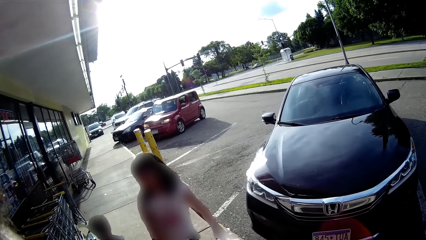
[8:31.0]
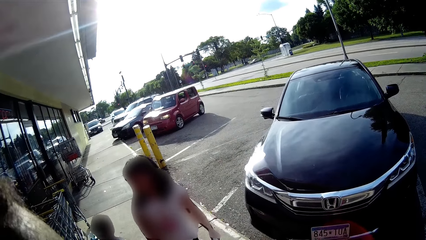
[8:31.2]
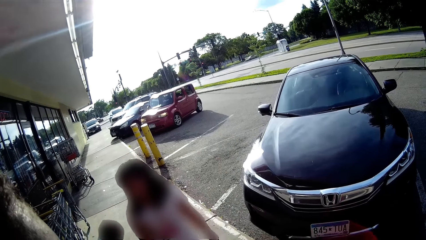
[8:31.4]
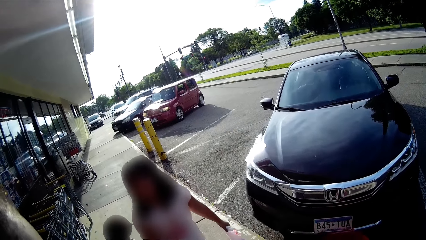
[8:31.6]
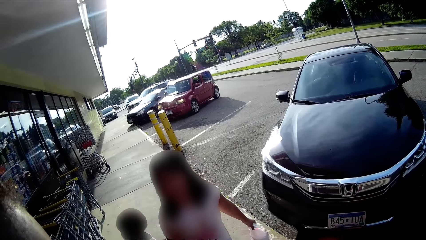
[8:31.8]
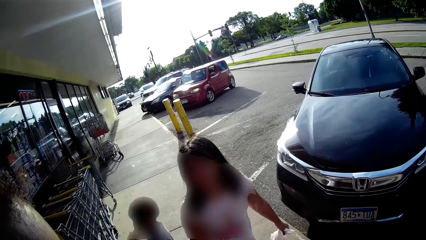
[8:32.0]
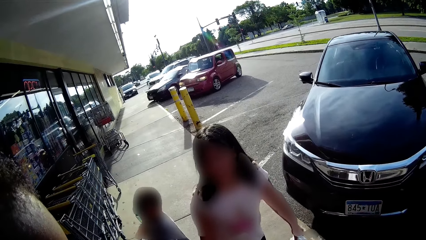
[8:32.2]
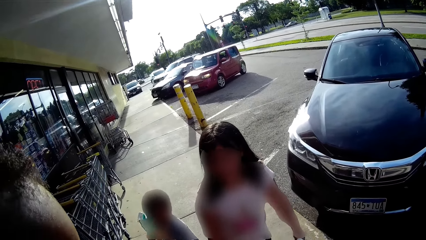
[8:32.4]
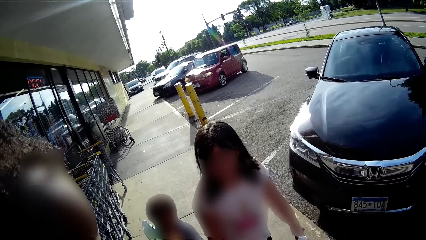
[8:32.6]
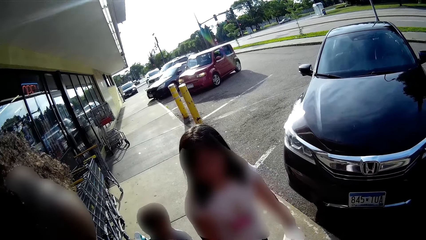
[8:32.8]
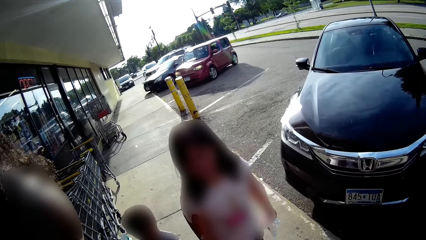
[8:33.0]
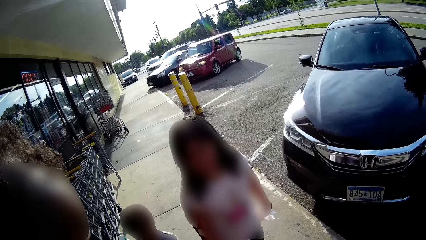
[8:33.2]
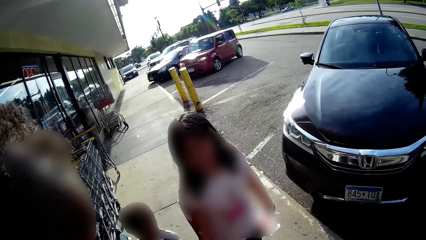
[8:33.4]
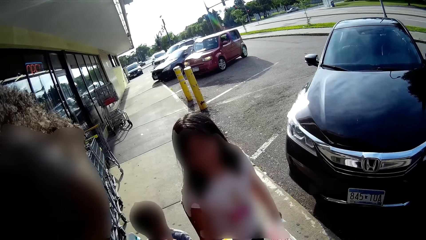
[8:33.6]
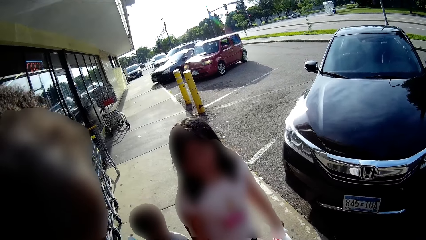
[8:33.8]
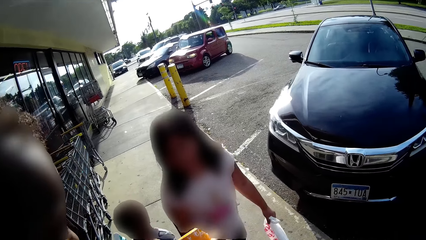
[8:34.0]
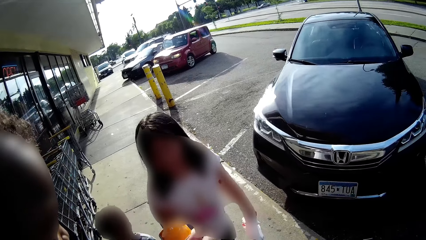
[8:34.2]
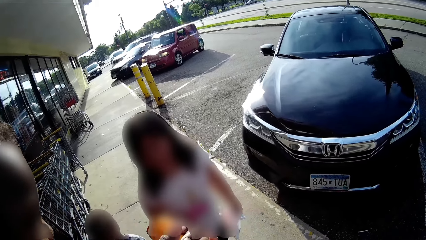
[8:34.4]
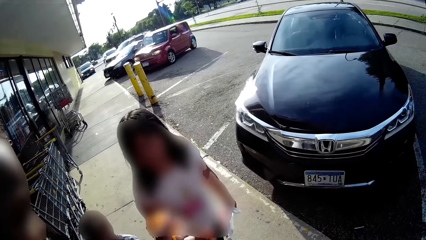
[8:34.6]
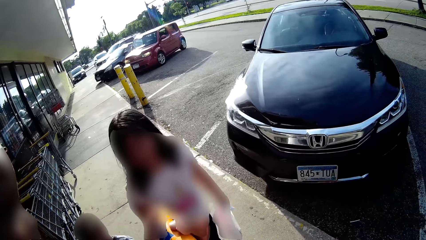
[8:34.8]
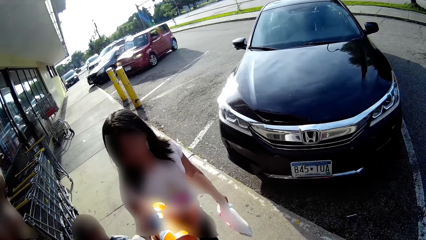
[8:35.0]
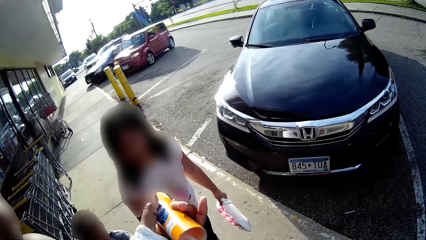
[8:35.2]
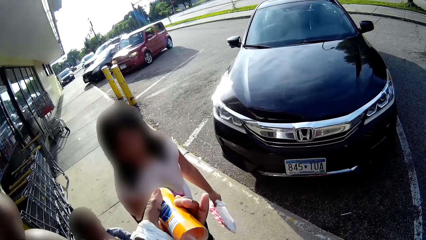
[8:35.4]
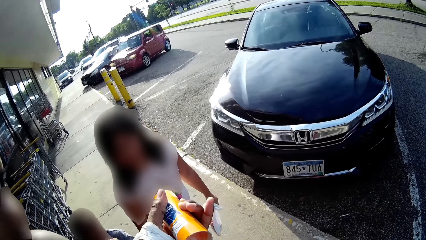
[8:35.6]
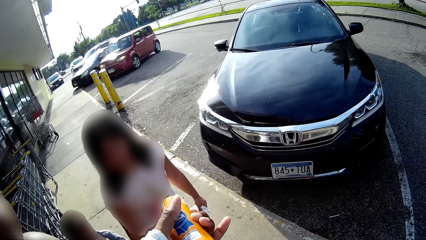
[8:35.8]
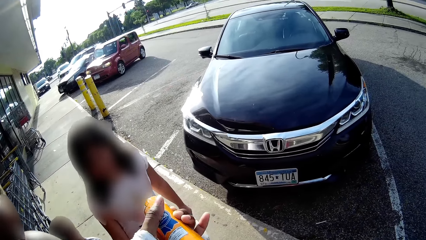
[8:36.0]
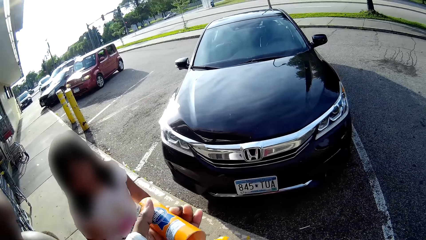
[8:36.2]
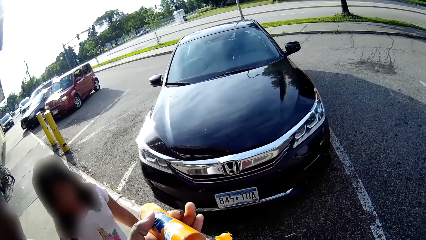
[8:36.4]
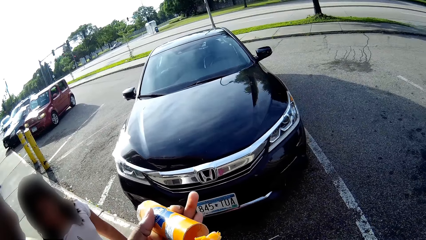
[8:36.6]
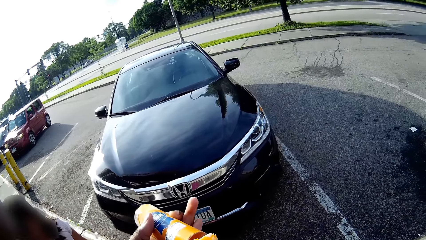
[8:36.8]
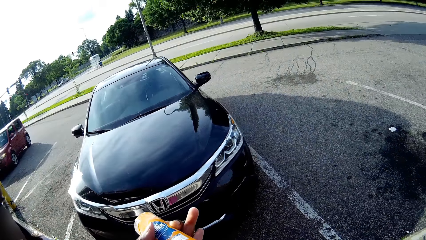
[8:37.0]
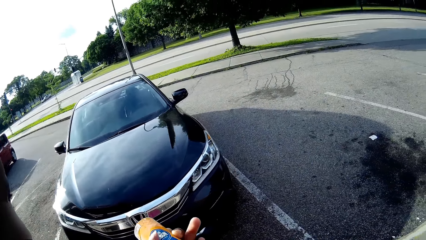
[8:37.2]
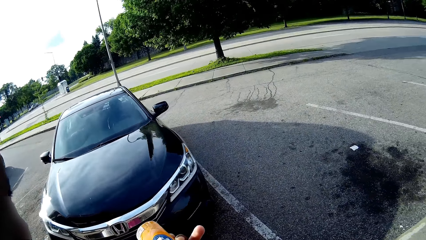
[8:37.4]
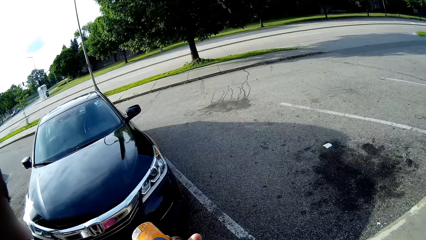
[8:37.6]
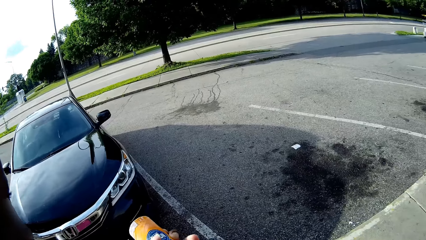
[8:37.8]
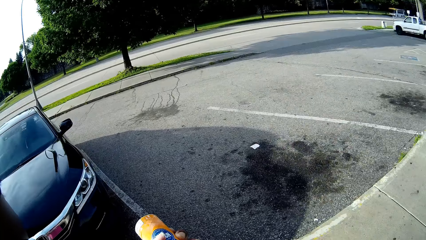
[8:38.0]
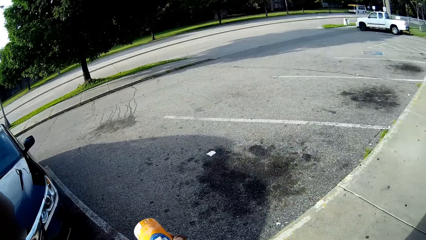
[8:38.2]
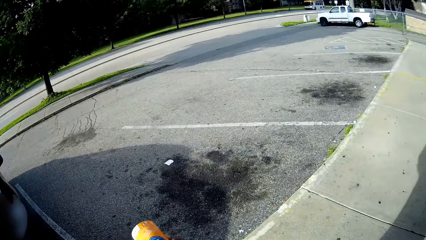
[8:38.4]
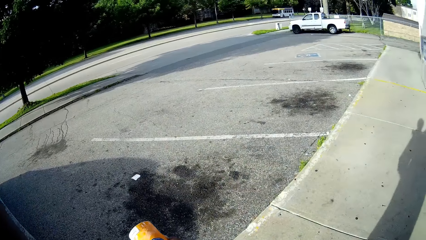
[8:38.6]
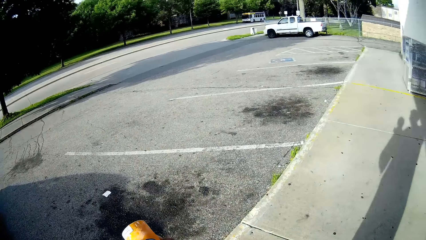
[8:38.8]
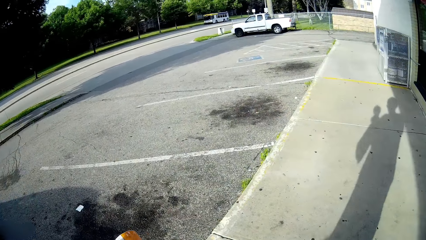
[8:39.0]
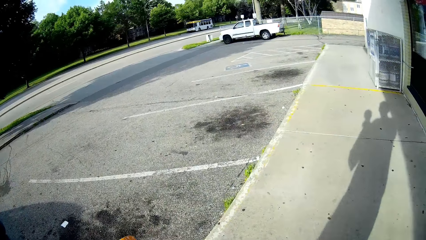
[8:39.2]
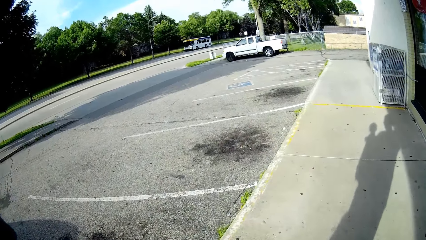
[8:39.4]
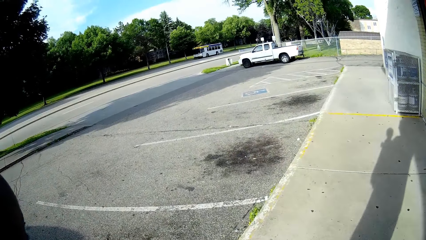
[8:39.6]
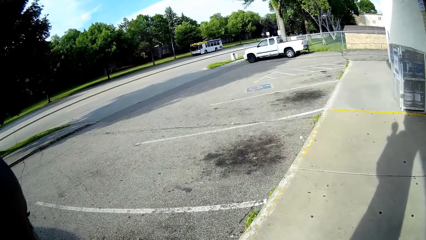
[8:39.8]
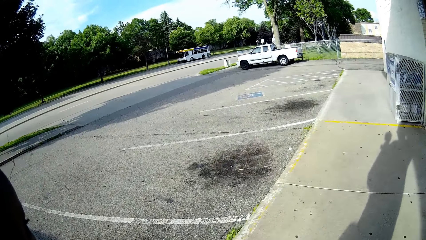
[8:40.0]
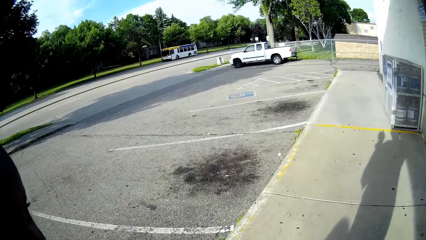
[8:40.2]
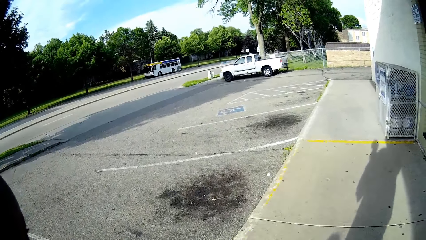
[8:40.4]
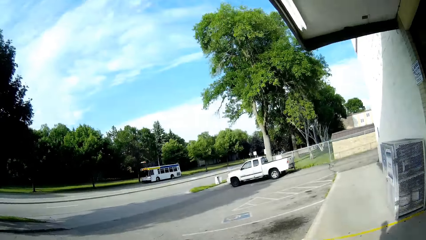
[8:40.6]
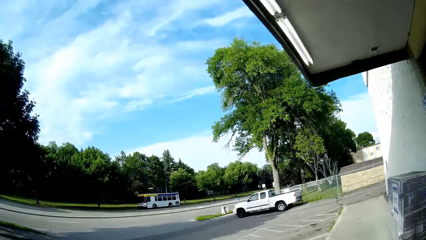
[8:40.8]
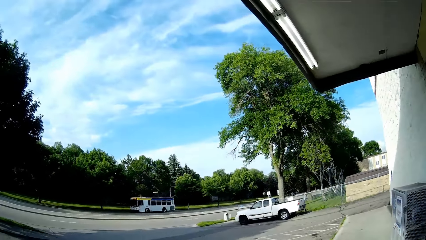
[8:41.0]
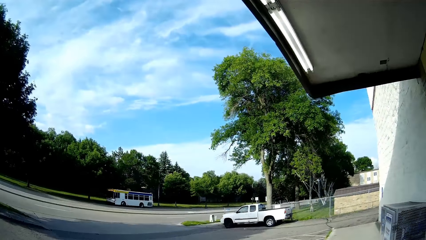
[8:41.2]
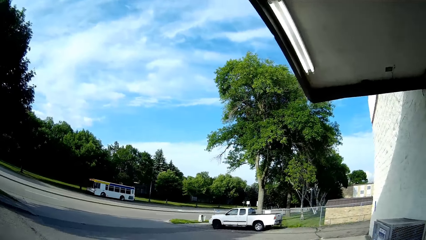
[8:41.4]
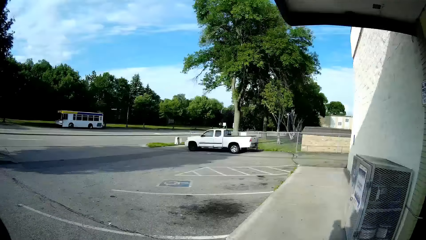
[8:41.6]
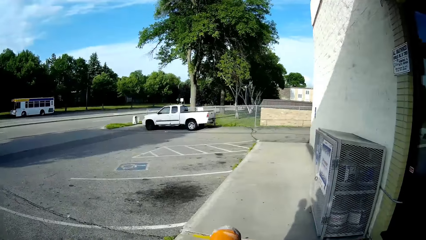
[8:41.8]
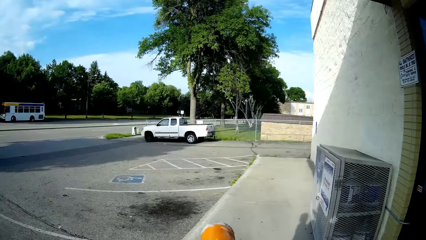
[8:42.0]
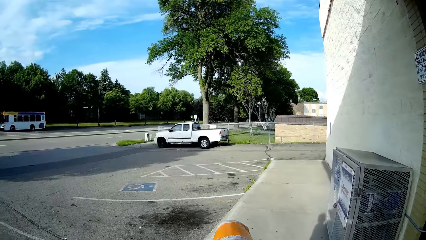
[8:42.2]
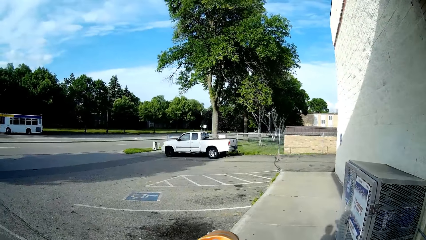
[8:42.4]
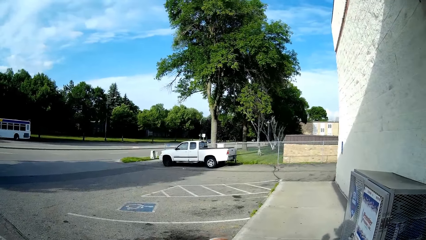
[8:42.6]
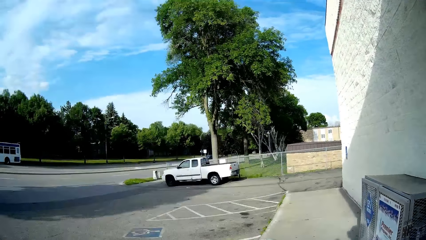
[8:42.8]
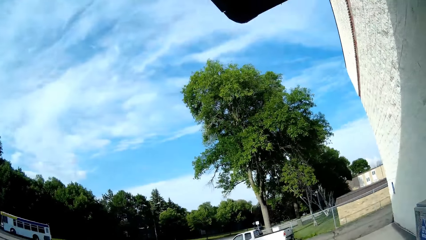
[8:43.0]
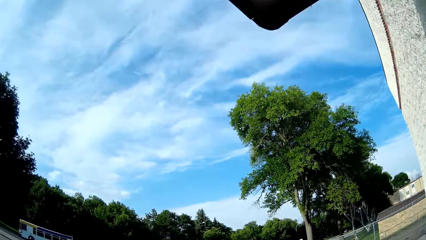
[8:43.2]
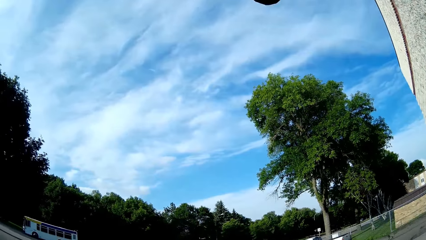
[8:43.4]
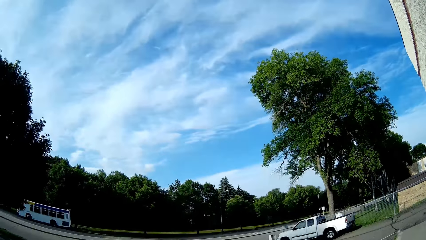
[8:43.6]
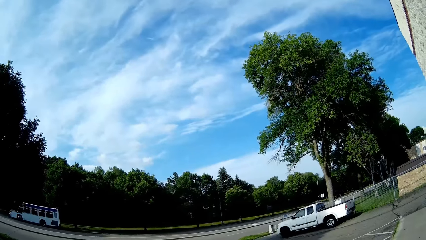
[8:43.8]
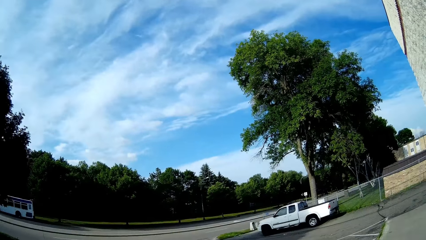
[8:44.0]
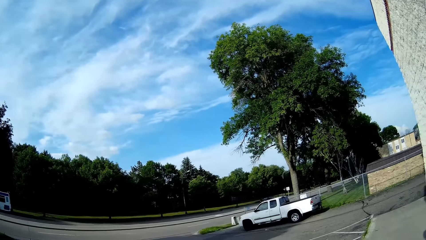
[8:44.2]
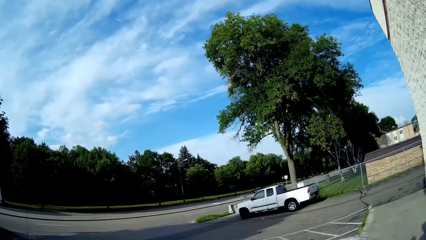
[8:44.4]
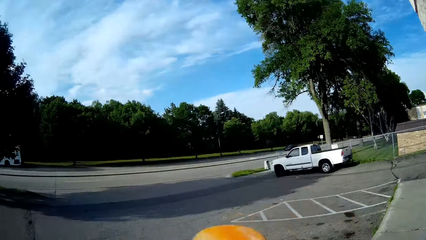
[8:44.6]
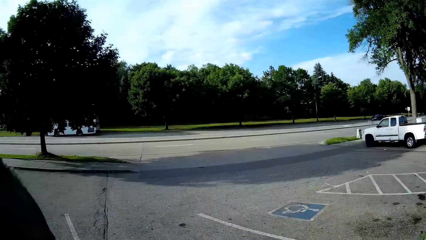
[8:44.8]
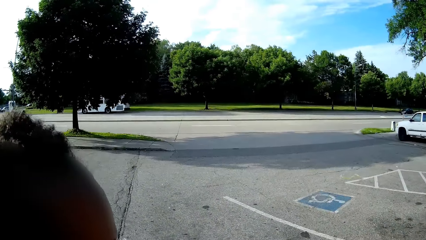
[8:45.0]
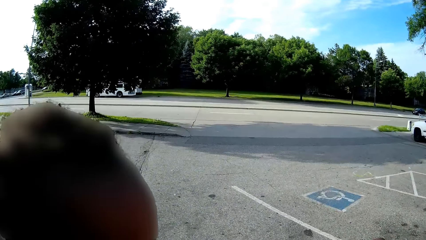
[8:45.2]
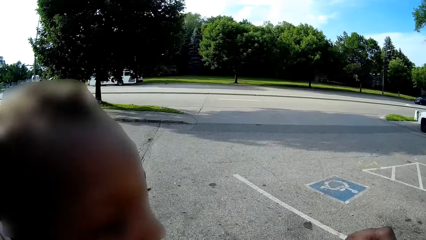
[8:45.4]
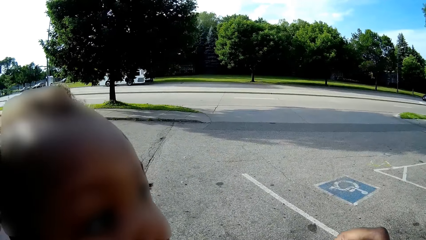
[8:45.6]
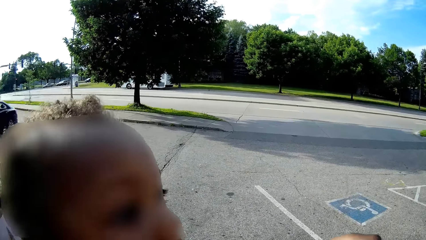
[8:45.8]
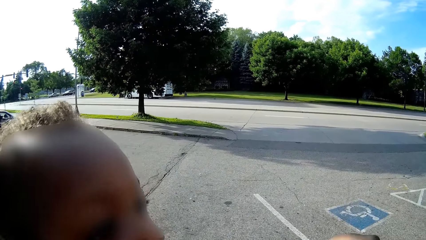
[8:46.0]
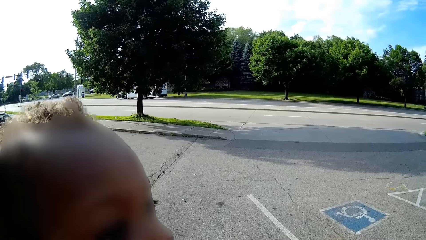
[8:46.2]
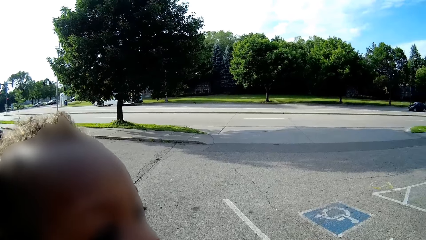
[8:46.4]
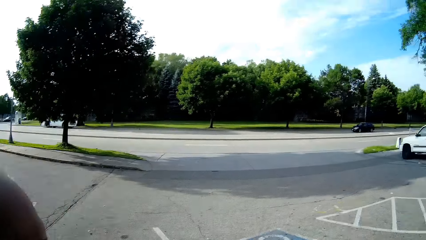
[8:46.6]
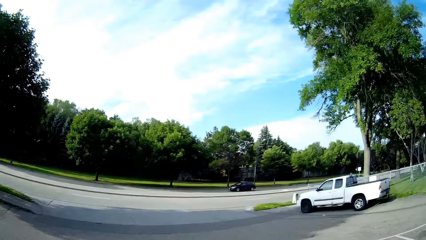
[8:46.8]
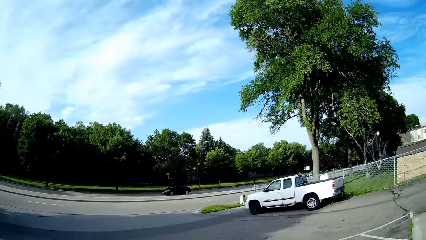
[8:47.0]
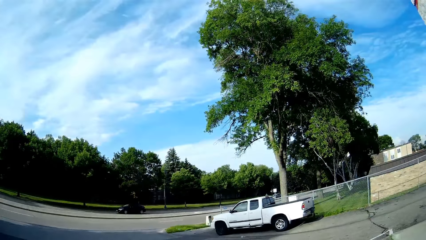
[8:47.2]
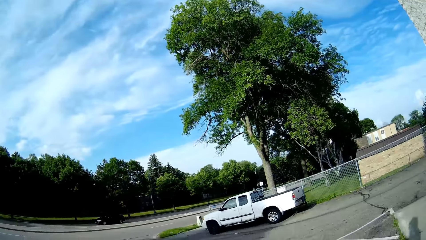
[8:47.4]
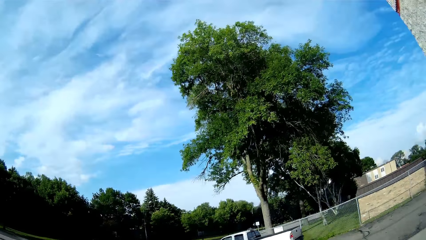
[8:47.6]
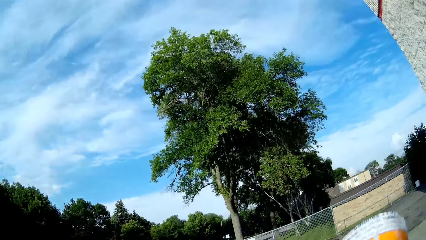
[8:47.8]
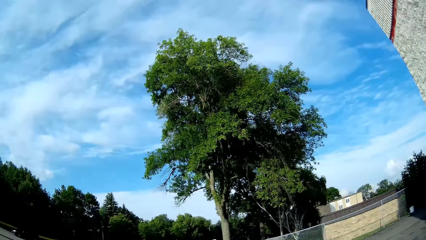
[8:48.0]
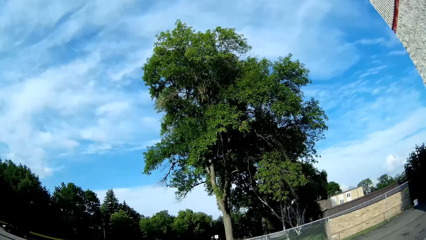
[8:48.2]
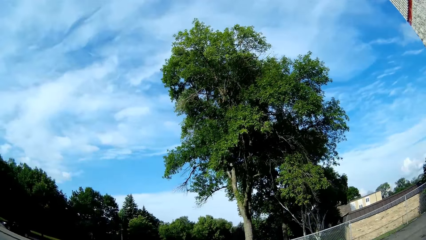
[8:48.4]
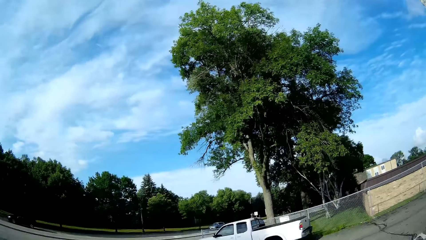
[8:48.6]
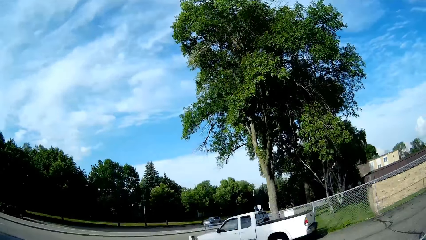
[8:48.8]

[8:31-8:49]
The camera wearer talks. She points the cookie with her left hand towards the girl. She walks.
